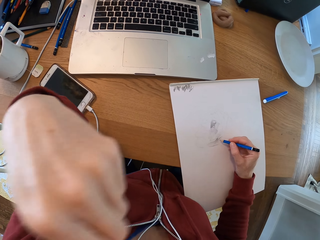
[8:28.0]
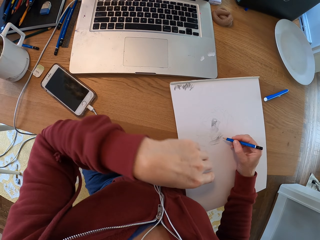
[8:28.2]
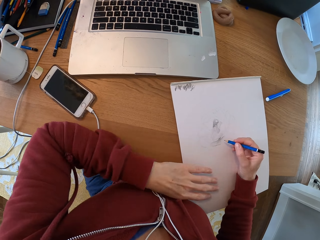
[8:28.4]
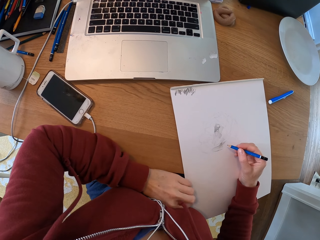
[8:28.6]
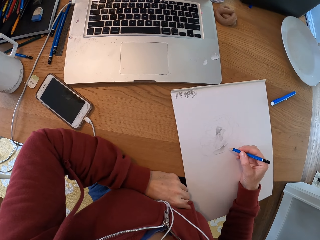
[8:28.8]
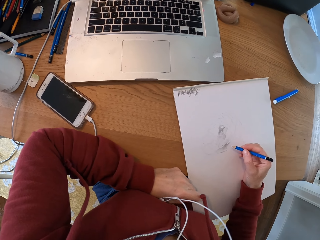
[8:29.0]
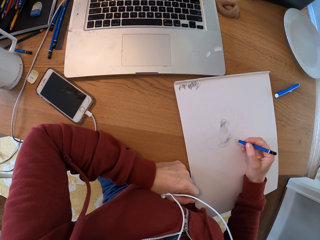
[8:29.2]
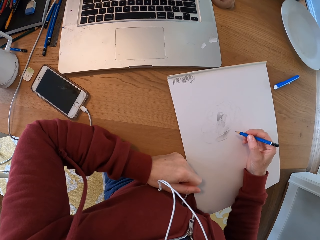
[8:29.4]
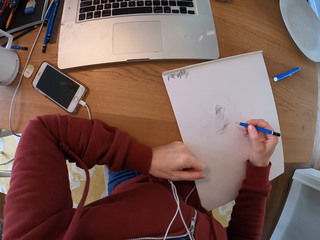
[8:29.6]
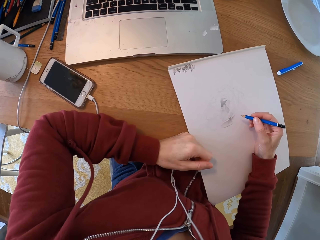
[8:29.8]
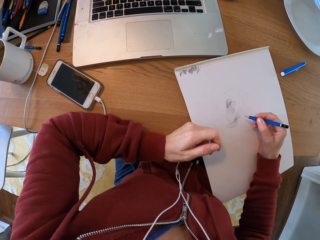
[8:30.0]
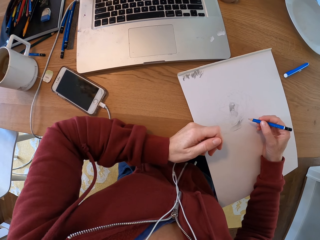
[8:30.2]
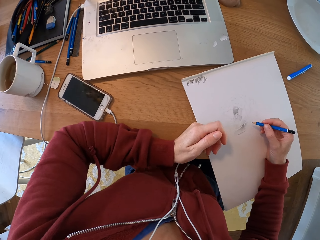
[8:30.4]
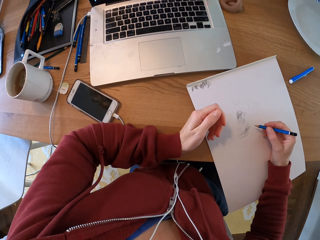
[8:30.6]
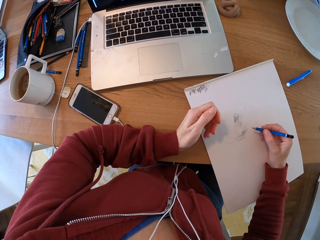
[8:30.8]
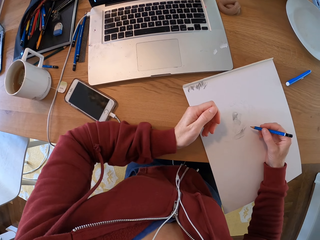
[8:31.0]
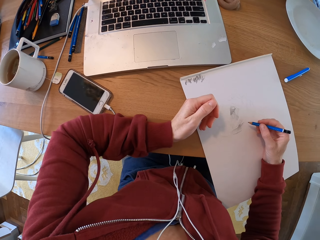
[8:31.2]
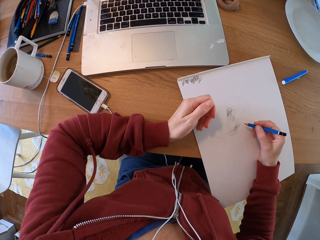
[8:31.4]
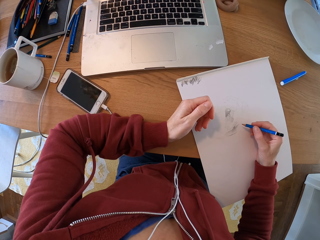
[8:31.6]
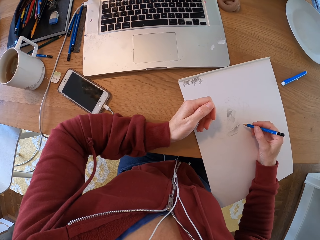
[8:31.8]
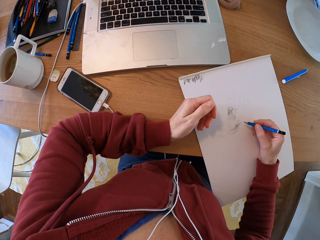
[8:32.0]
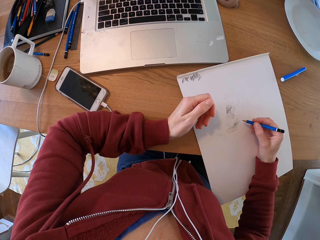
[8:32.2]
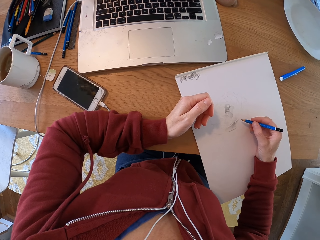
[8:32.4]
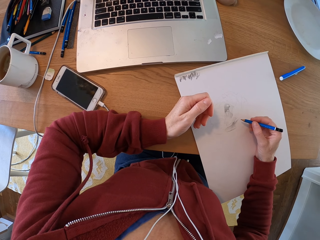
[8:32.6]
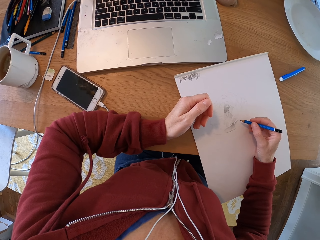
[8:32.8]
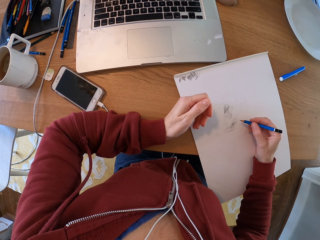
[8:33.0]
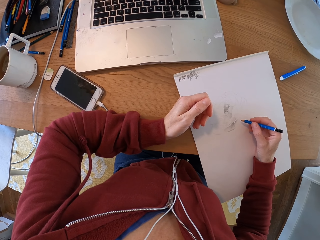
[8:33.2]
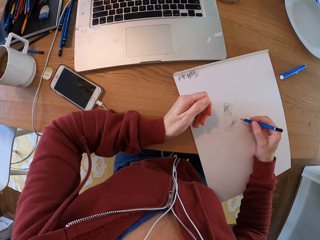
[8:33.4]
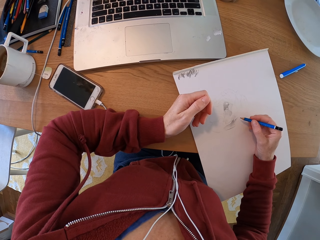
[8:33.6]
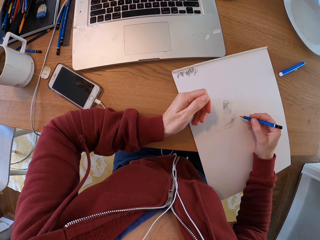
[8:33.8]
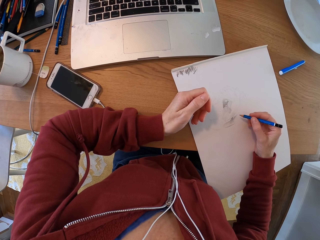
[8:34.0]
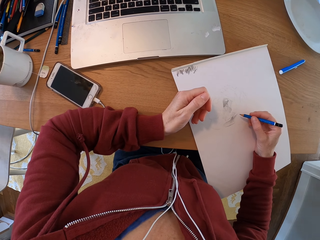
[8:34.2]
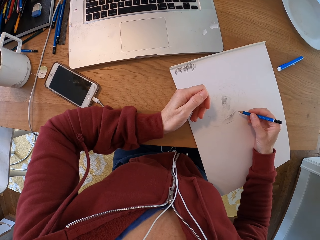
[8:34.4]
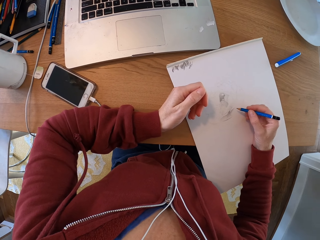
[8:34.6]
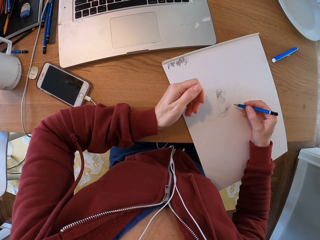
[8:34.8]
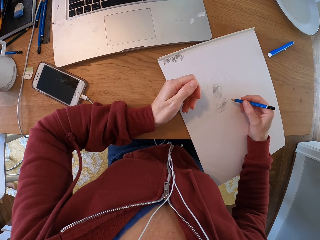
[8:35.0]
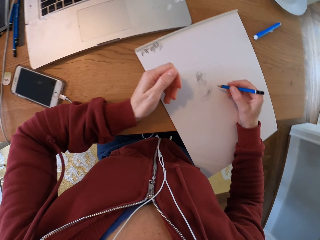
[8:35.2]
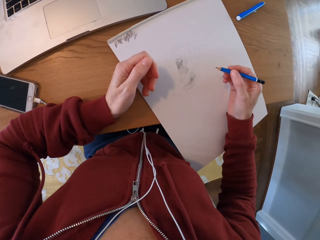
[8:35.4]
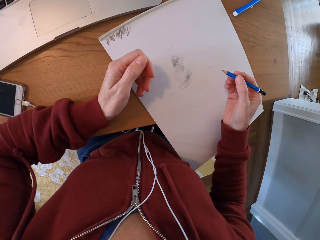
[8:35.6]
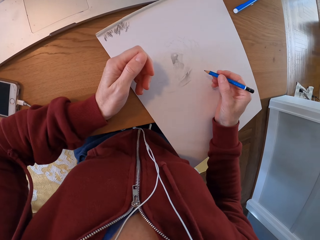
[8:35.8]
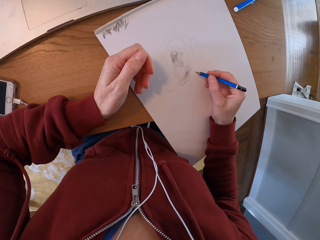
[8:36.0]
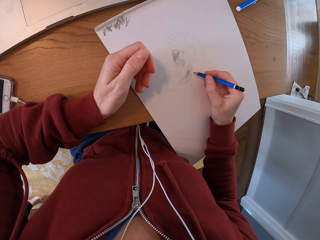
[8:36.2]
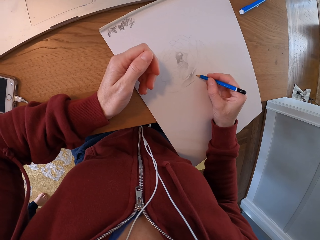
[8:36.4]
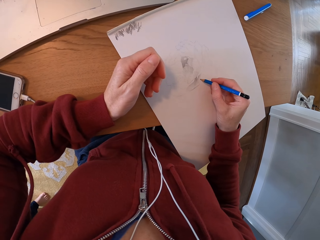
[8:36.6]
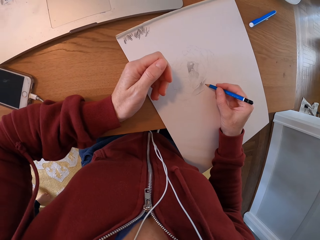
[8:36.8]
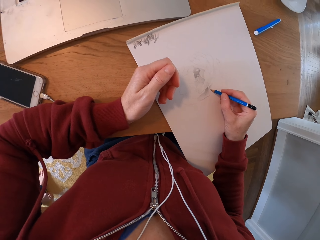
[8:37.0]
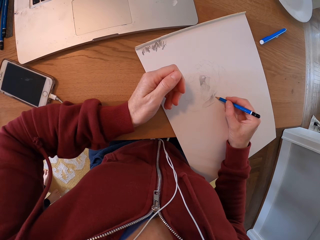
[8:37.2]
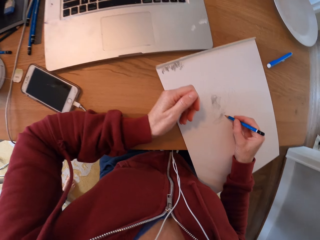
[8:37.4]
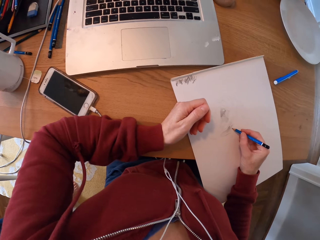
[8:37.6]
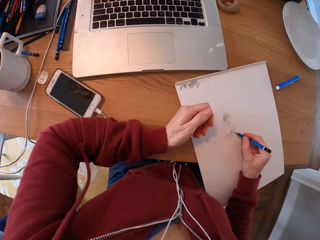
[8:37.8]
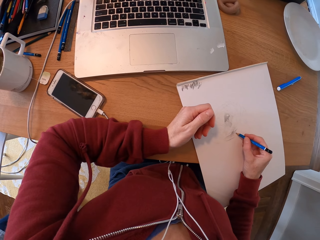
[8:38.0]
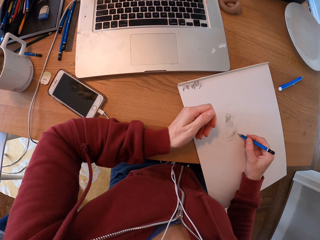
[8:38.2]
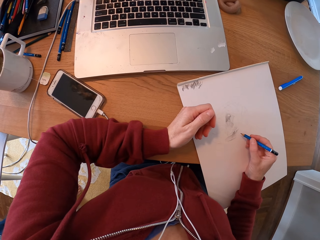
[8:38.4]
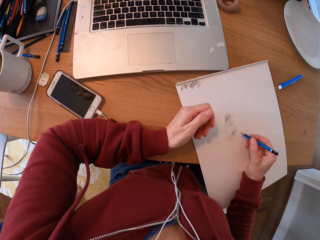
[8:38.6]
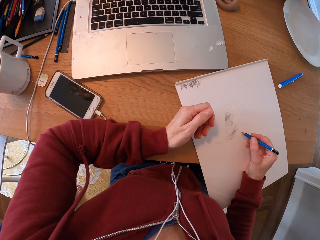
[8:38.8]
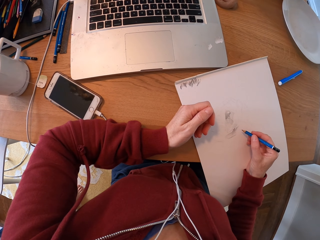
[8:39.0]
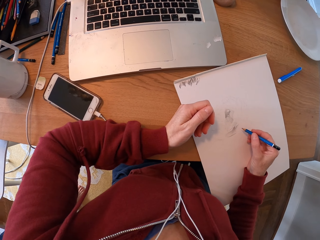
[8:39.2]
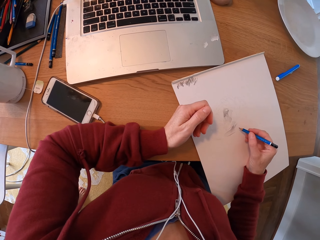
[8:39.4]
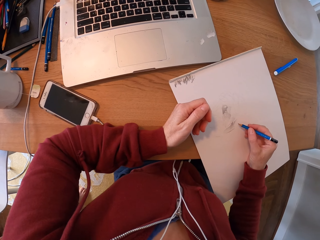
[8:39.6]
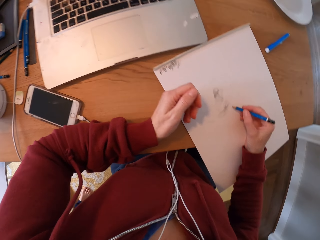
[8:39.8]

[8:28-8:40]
The camera wearer turns around the room.

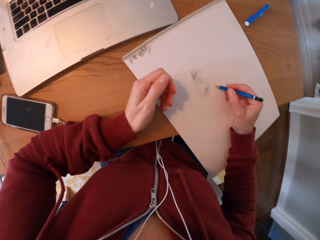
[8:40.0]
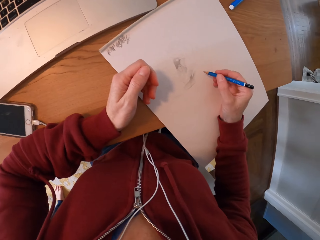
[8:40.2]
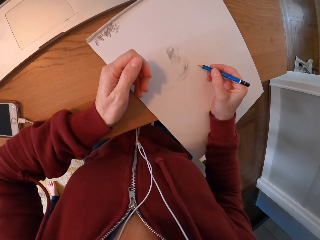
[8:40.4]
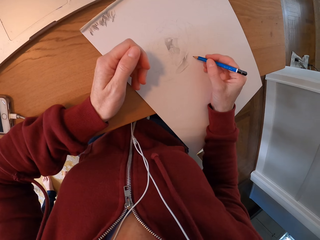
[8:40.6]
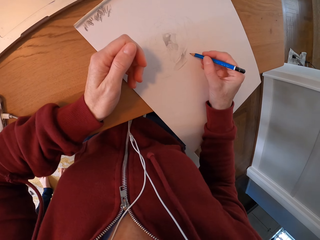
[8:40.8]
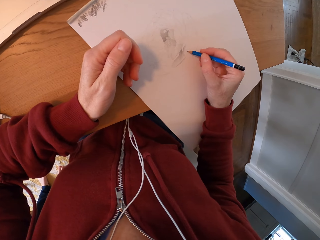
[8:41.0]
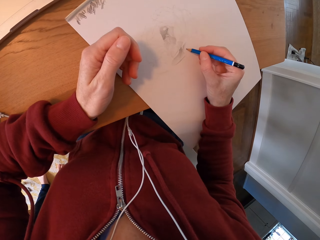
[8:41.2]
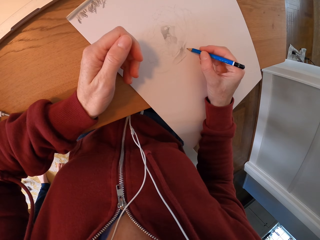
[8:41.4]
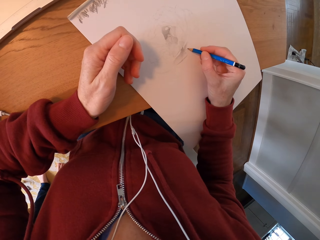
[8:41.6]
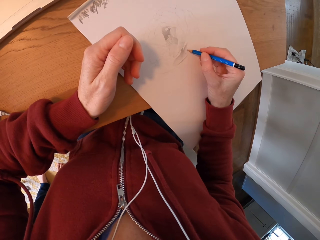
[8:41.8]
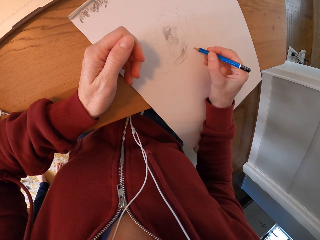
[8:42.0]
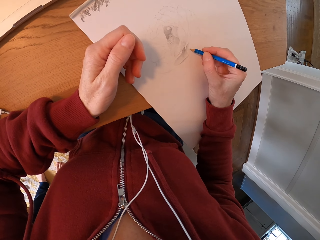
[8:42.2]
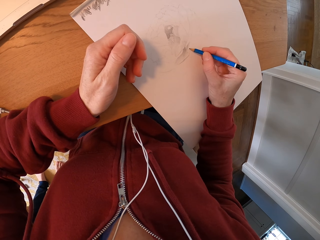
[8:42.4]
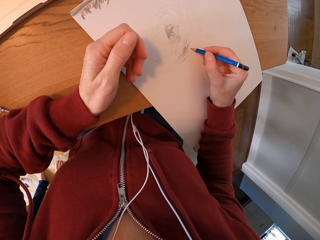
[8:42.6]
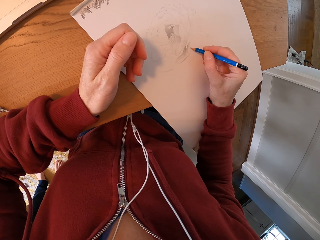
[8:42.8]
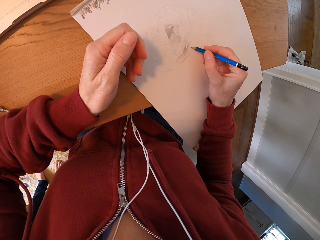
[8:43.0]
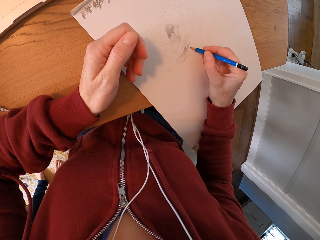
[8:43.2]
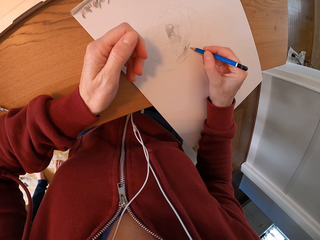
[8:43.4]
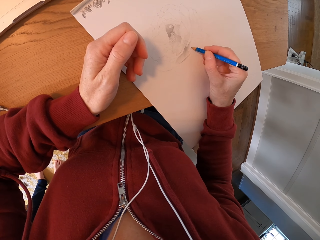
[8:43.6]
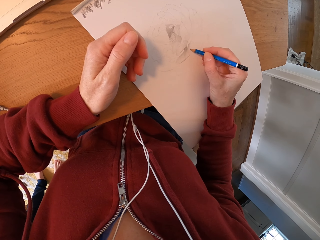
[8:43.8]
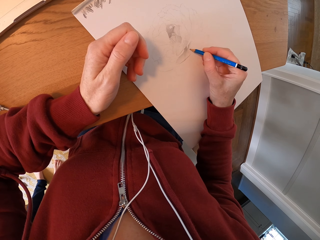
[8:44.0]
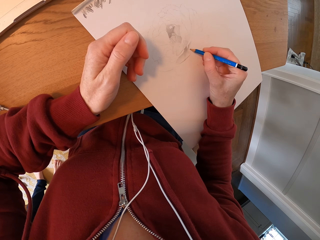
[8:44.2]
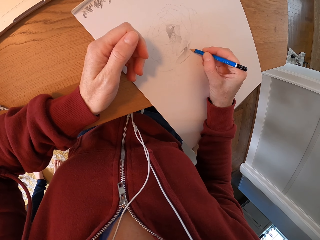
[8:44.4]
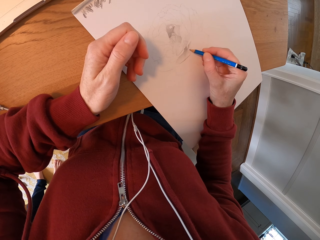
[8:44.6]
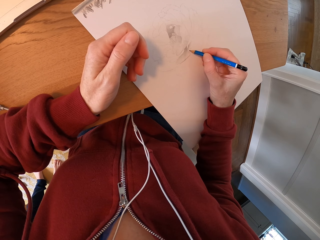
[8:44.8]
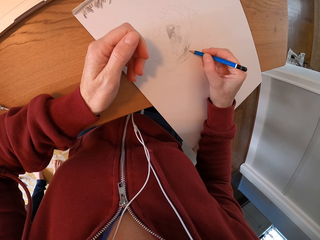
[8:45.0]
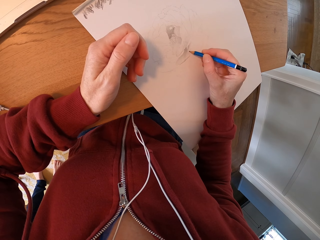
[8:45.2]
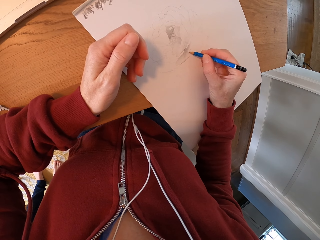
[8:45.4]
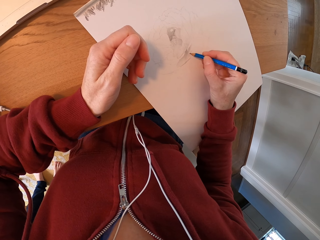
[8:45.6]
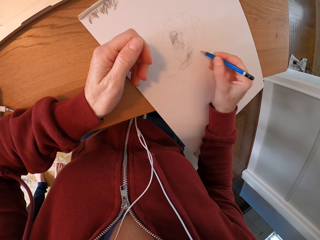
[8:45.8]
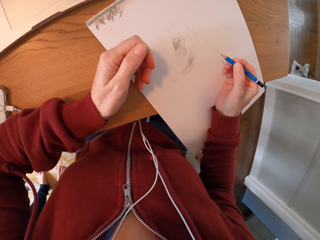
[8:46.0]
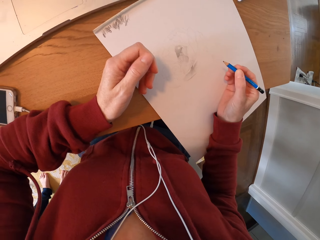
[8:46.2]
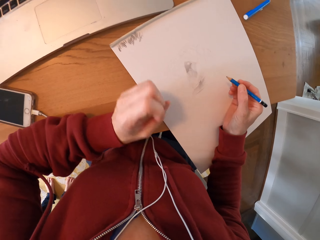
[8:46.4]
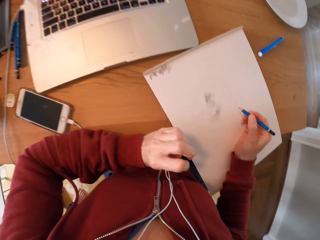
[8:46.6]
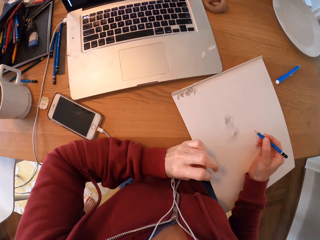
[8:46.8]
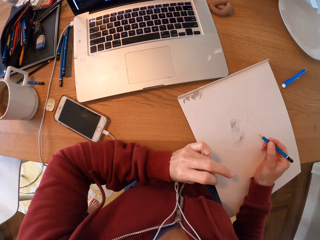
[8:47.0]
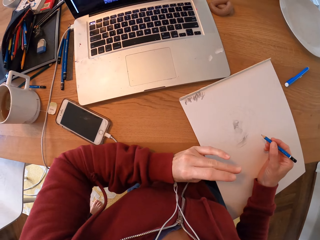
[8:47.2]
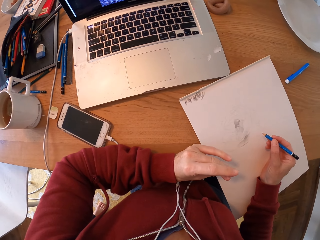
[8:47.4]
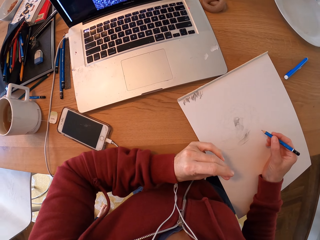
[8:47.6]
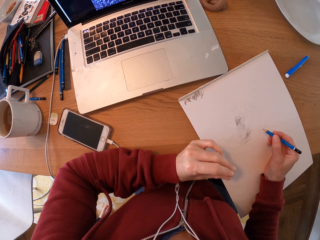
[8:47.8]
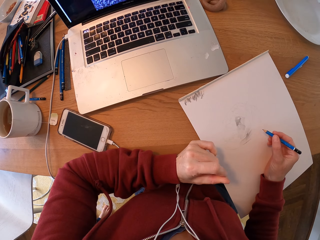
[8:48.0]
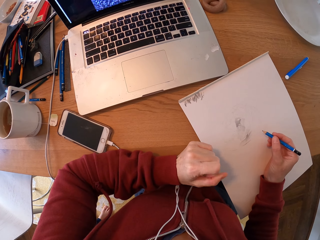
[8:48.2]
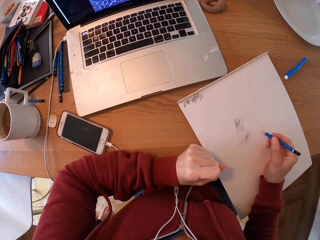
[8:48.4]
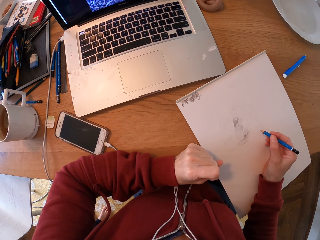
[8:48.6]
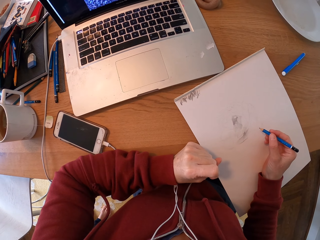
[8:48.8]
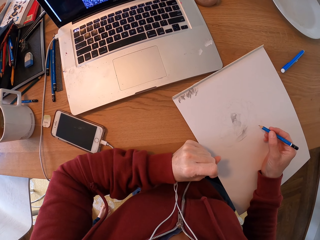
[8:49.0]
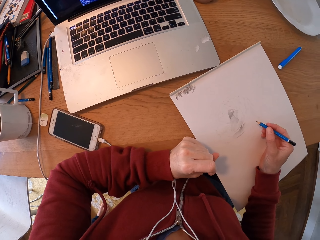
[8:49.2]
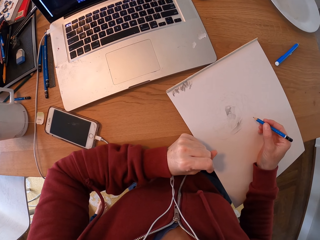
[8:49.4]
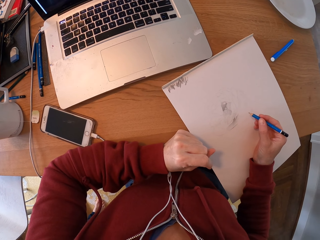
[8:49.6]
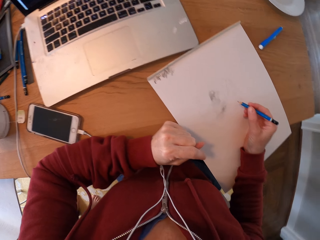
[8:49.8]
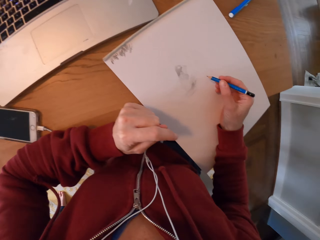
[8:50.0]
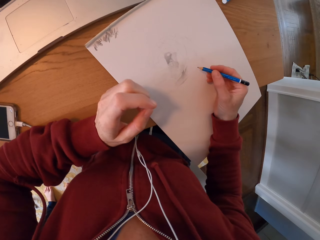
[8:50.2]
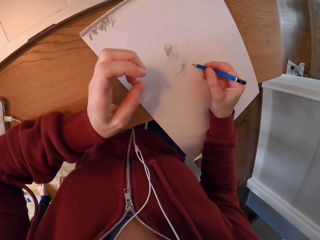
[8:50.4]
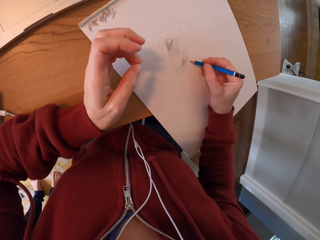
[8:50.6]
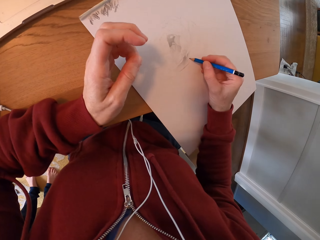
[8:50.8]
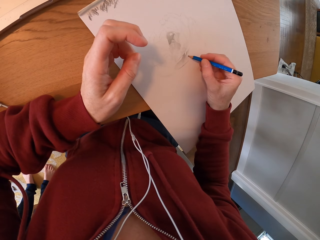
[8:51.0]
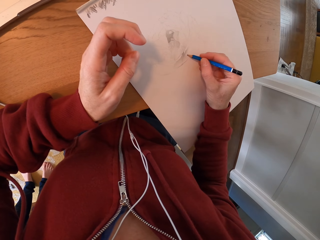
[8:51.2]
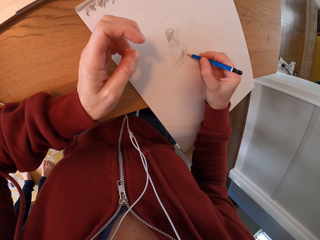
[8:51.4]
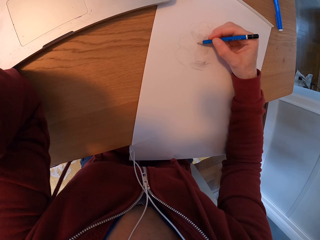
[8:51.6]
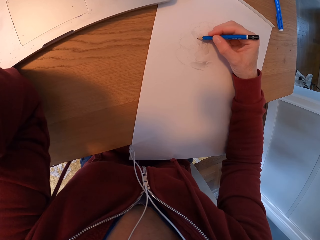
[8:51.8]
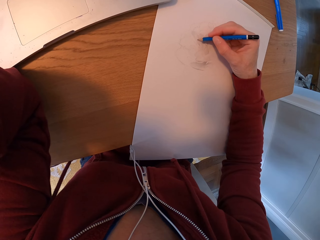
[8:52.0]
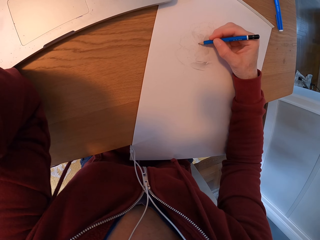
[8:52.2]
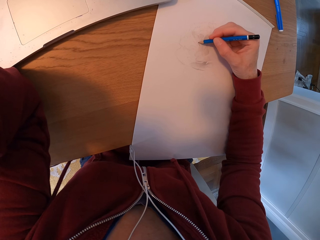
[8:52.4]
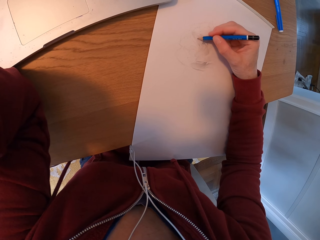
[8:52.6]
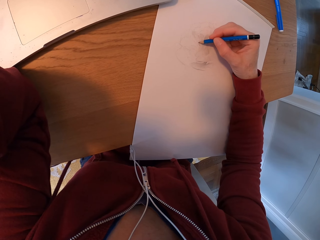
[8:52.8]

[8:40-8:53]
The camera wearer draws on the paper. They turn around the room. They draw on the paper.
